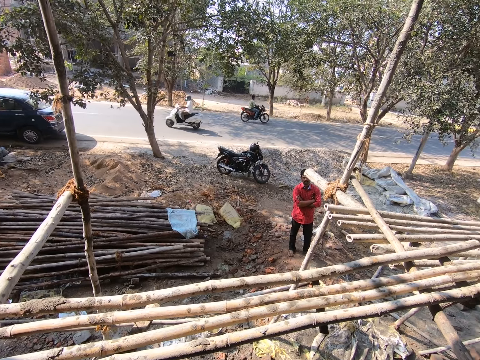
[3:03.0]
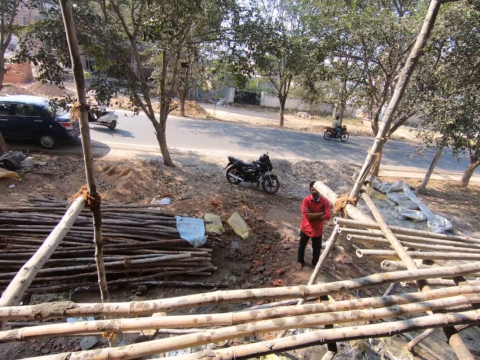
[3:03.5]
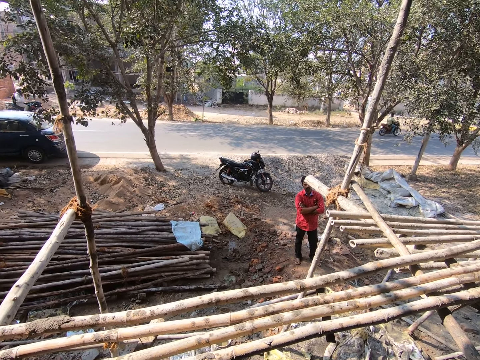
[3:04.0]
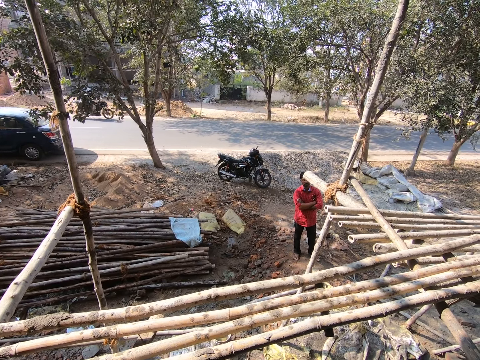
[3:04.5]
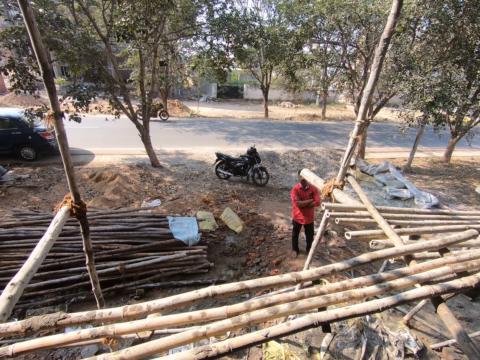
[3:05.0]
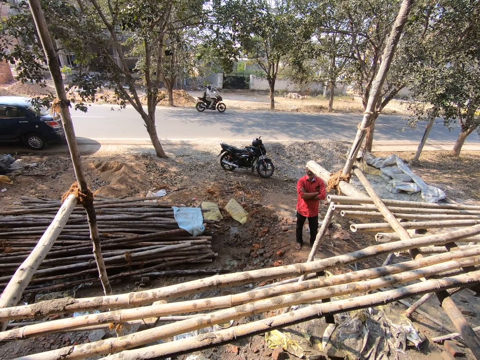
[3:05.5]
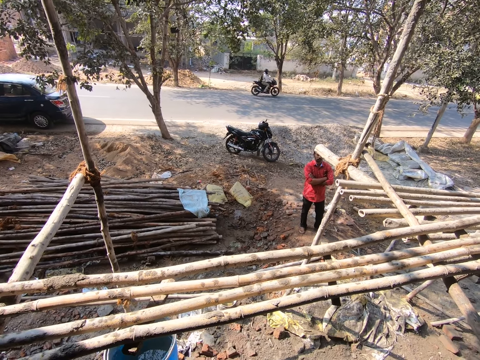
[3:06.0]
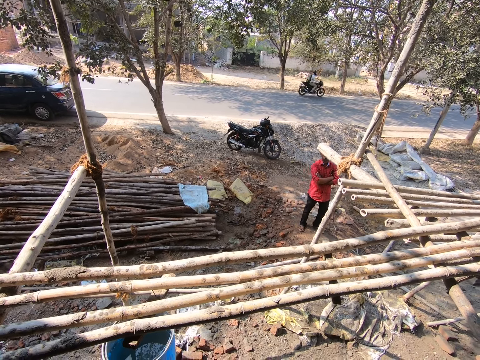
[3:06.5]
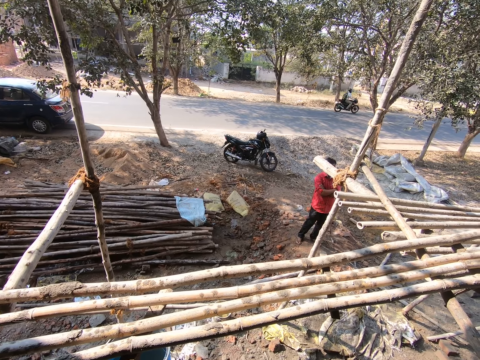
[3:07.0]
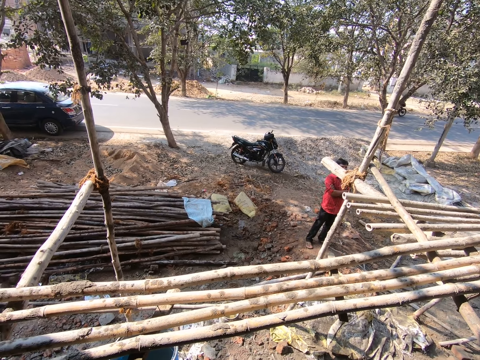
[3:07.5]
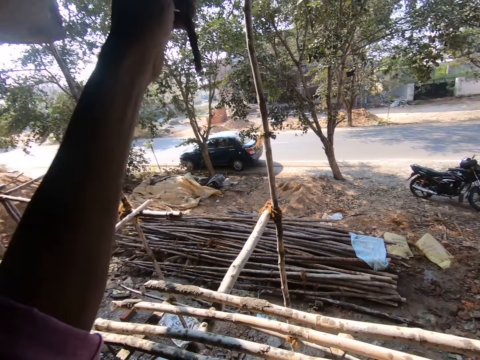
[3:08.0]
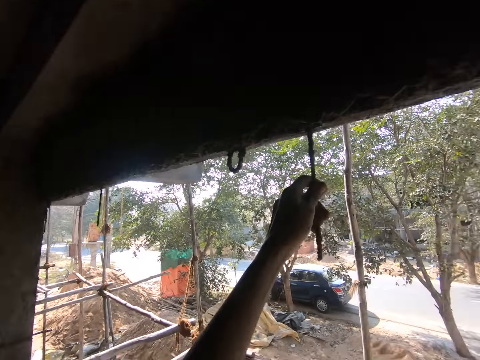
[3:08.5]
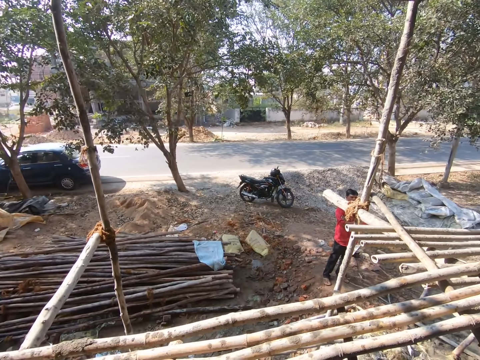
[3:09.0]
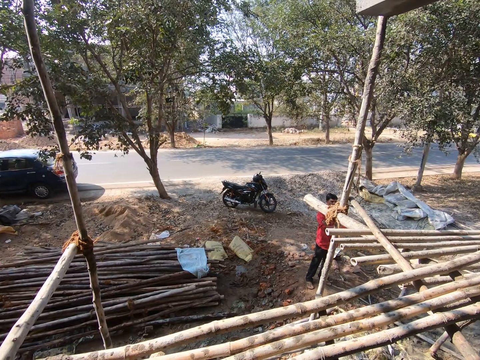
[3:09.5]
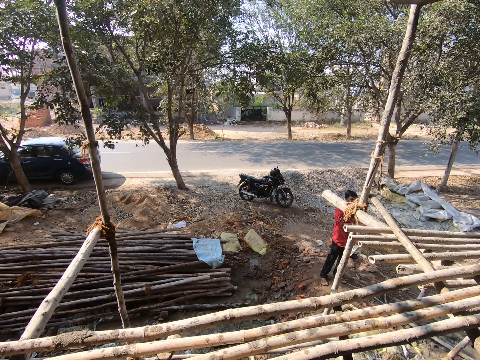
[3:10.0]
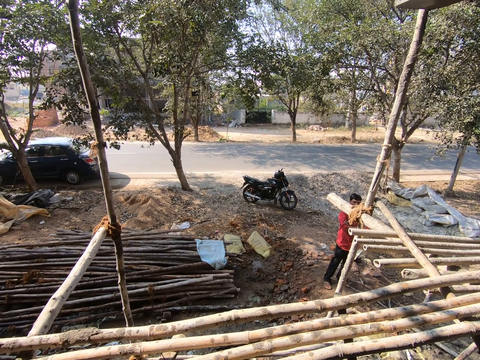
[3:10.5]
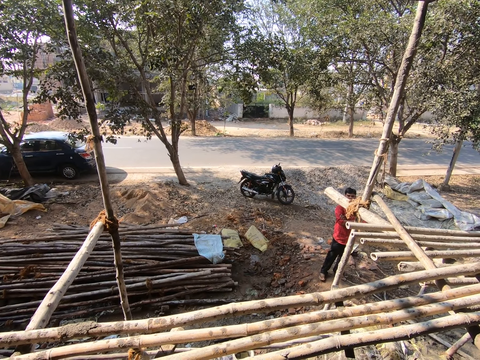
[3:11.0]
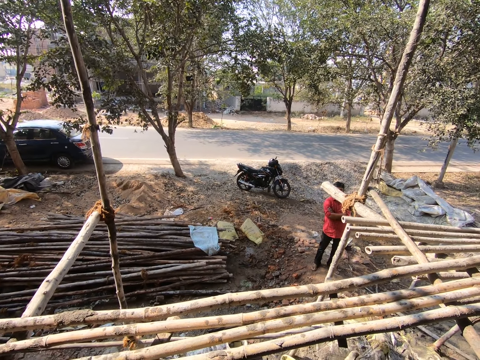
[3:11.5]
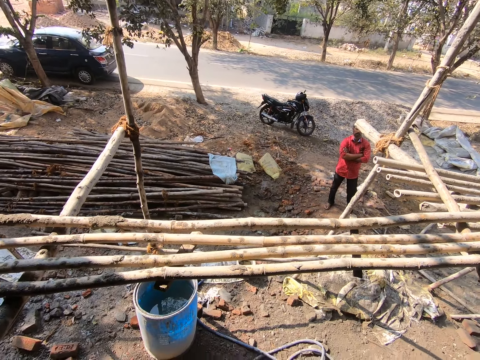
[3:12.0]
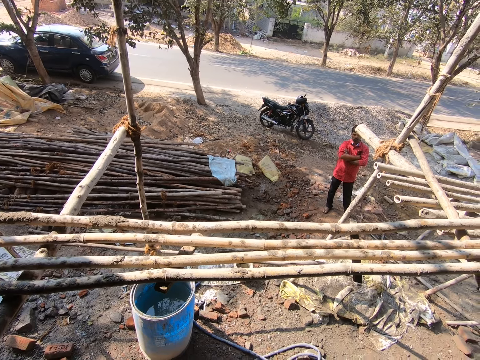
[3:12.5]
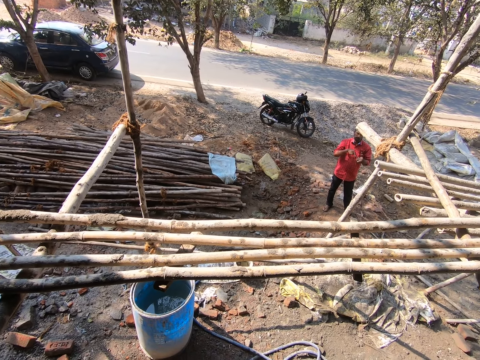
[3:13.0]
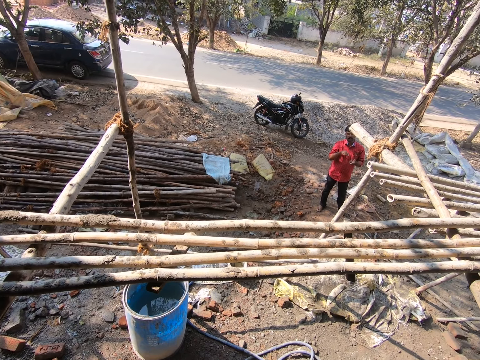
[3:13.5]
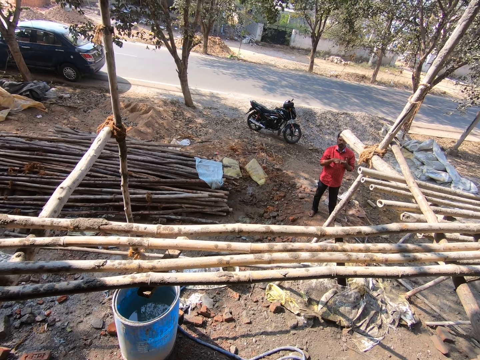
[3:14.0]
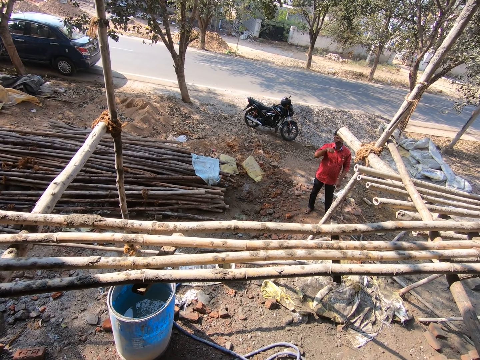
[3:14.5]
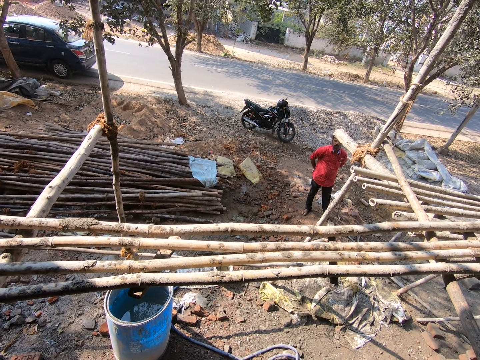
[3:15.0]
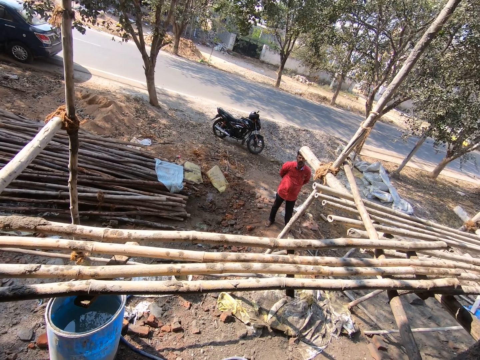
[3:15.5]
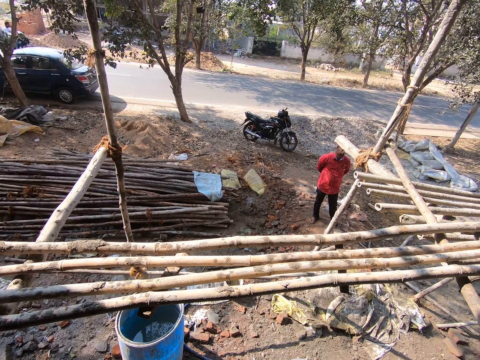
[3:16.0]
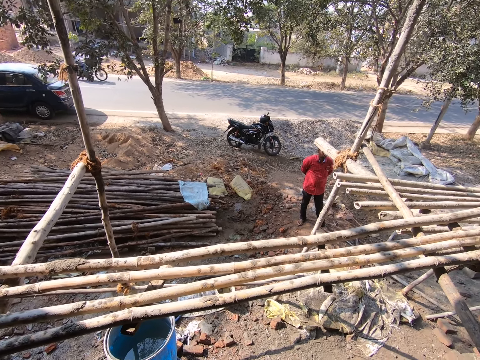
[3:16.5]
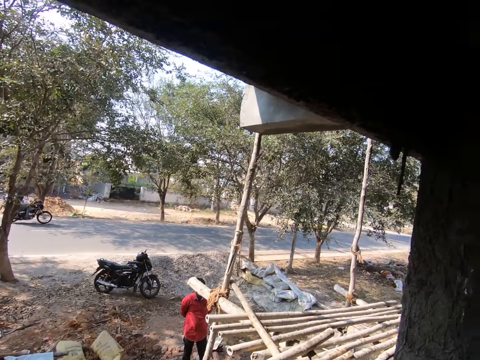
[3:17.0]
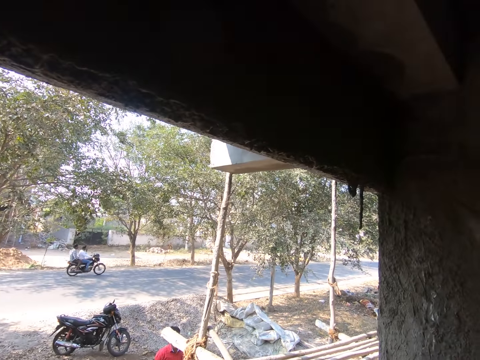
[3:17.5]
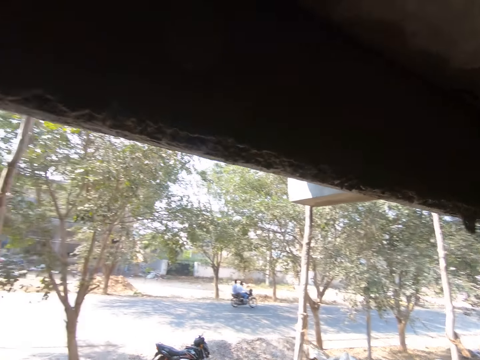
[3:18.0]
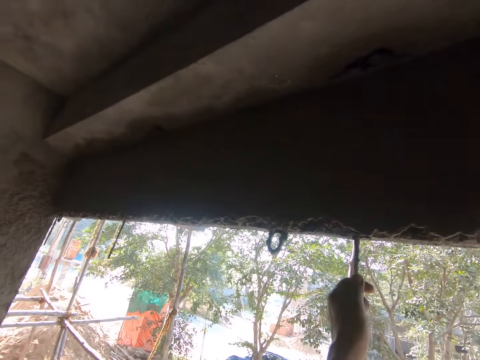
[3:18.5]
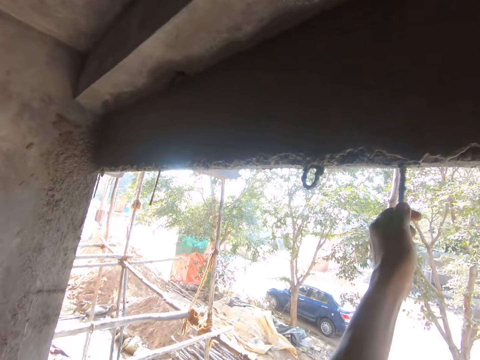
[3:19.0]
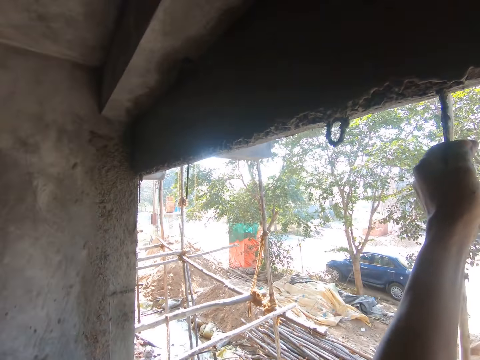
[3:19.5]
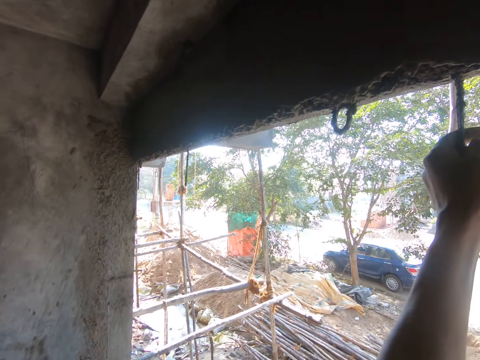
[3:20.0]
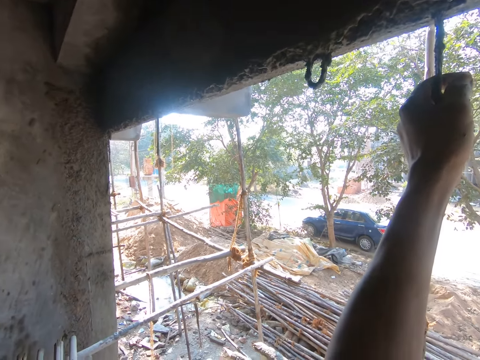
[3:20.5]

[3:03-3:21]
The camera wearer talks. They look around. They talk. They look around. A person communicates to the camera wearer. The camera wearer talks. They look around.

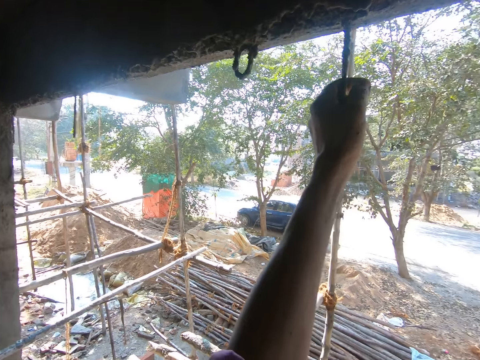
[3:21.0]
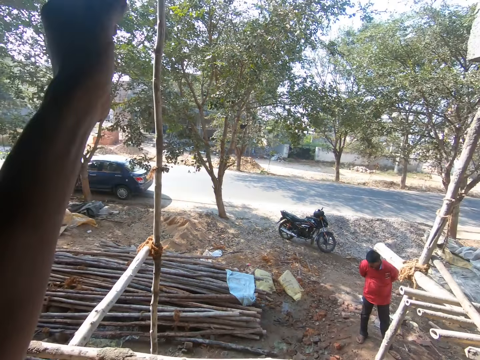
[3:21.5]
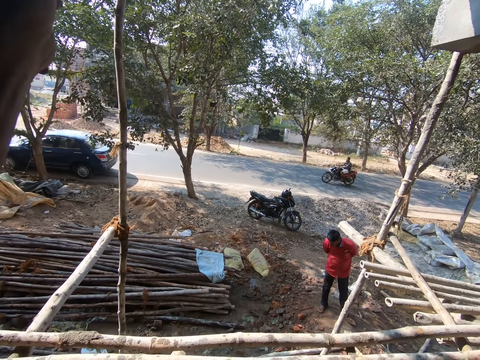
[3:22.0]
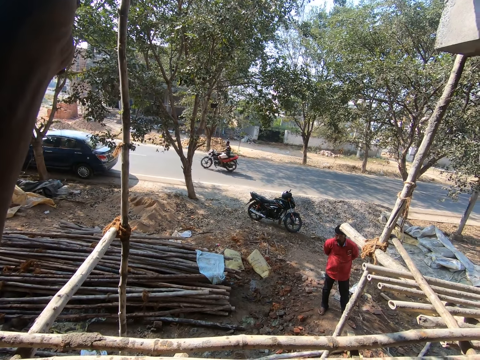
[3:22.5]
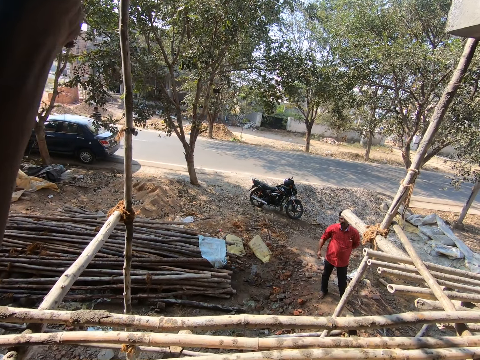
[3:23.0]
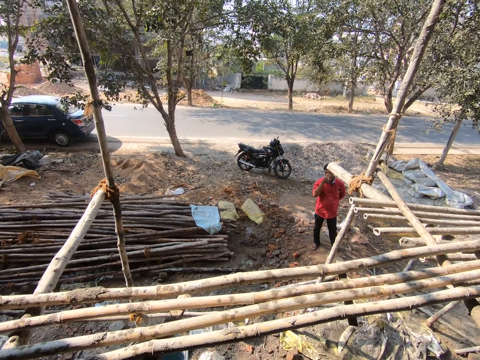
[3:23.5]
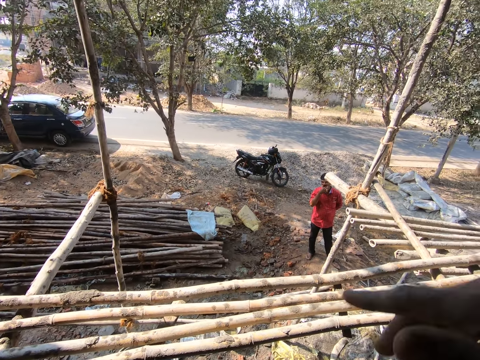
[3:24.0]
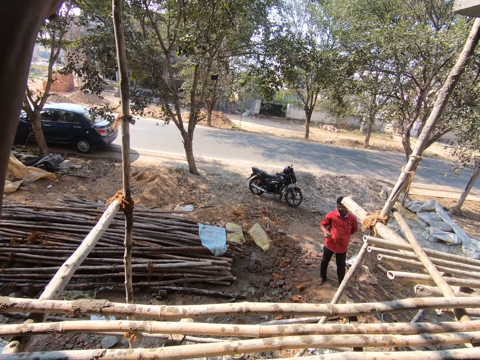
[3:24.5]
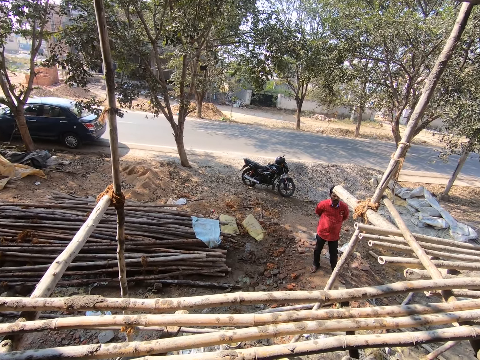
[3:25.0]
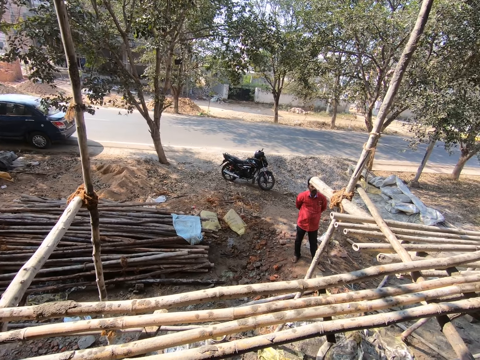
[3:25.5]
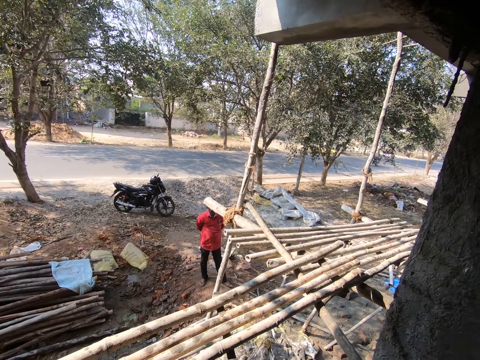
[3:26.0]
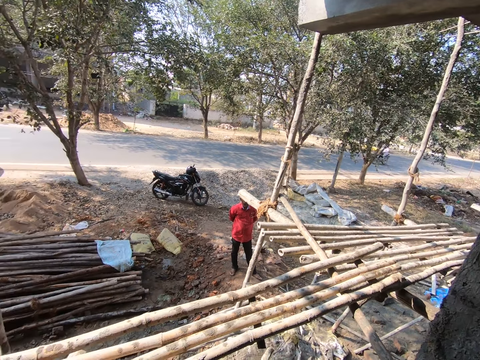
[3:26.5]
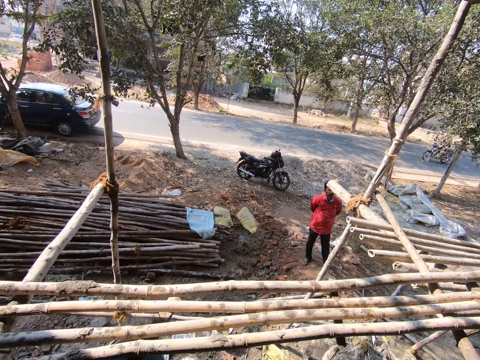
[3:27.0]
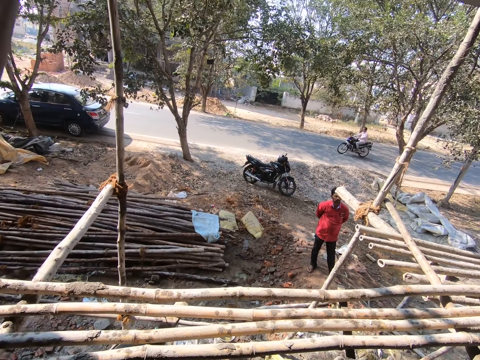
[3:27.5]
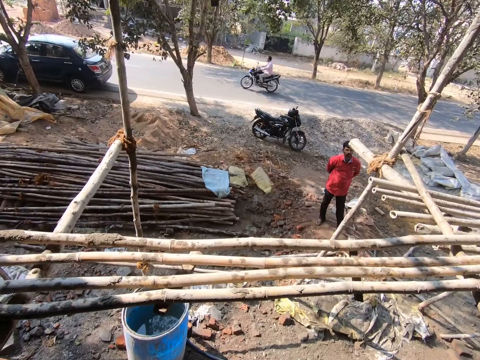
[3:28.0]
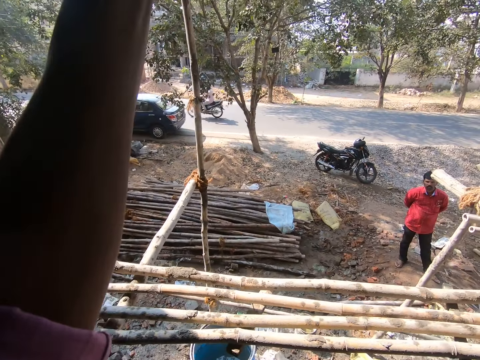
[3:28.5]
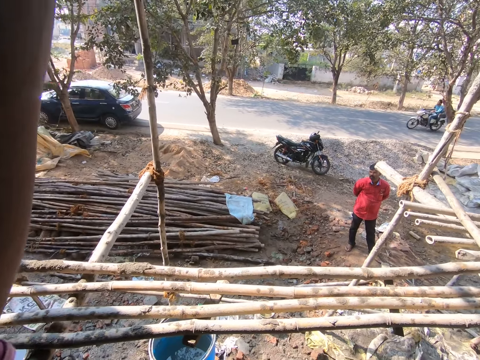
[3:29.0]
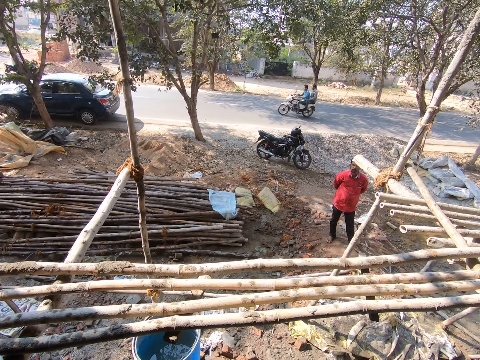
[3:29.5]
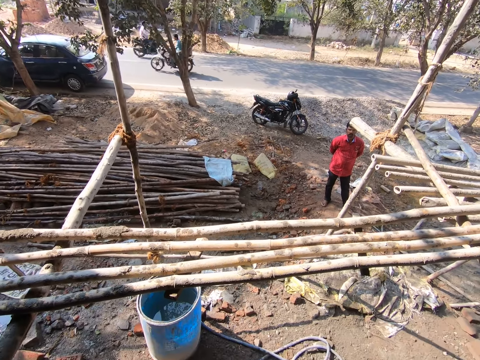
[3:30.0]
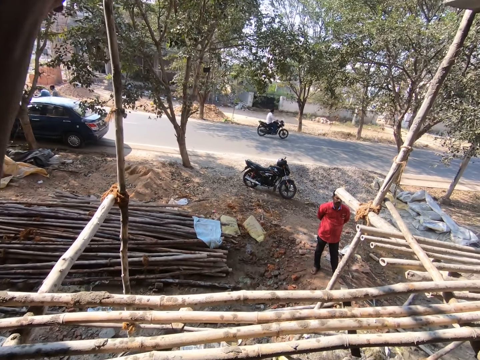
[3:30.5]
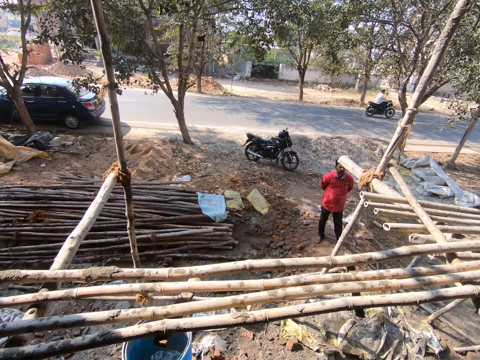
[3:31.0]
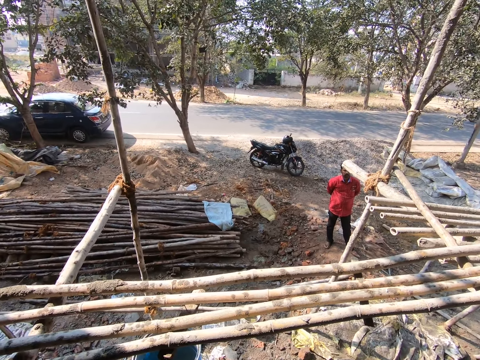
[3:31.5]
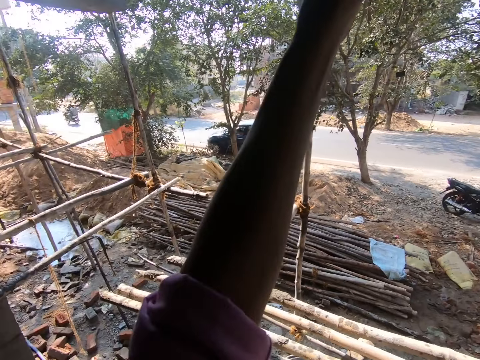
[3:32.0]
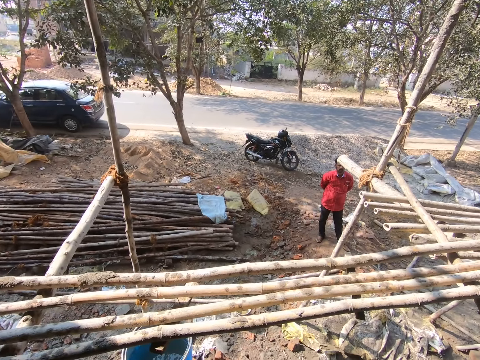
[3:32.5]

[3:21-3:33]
The camera wearer talks. They look around. They talk.
